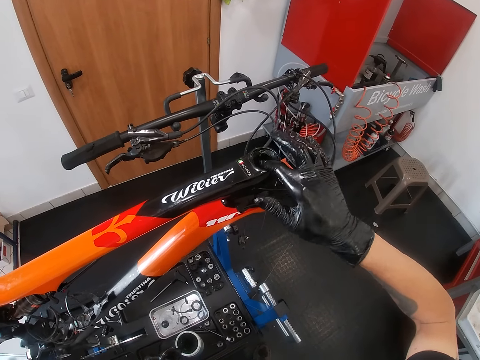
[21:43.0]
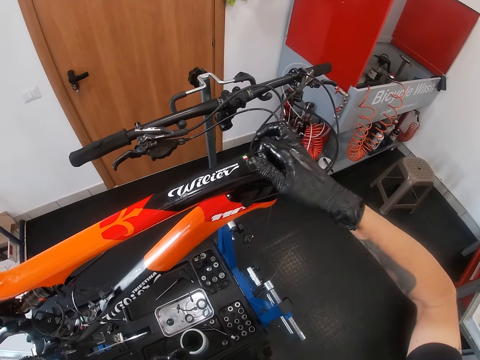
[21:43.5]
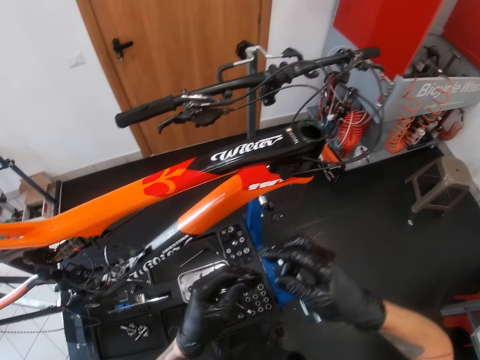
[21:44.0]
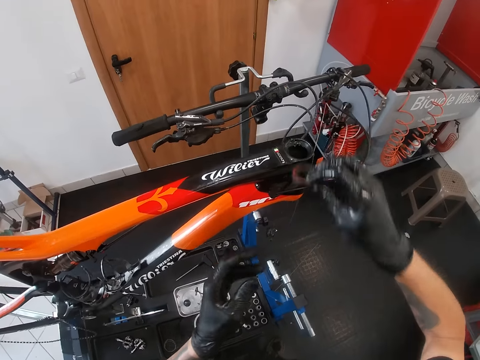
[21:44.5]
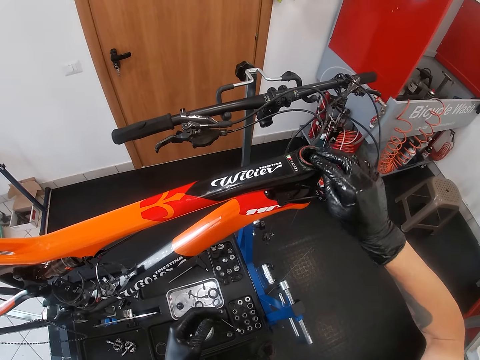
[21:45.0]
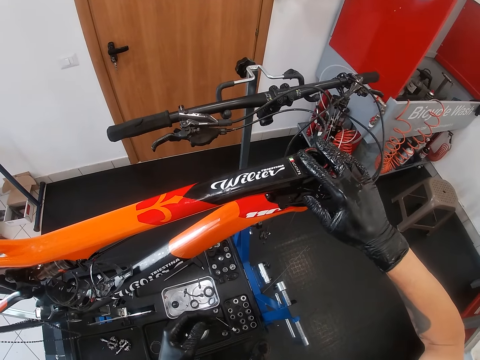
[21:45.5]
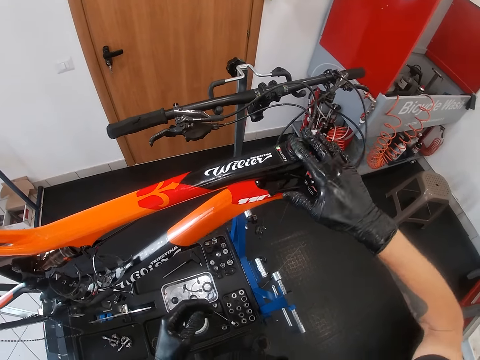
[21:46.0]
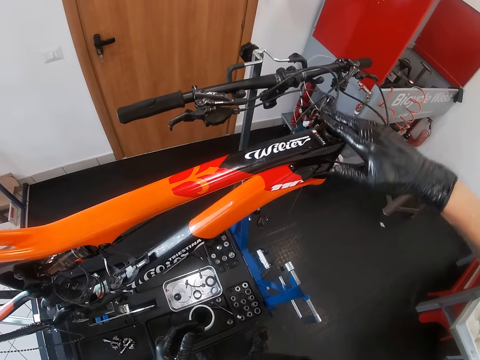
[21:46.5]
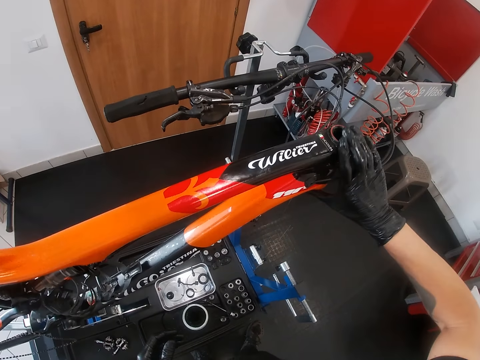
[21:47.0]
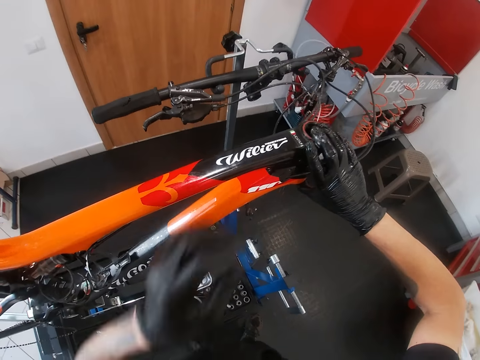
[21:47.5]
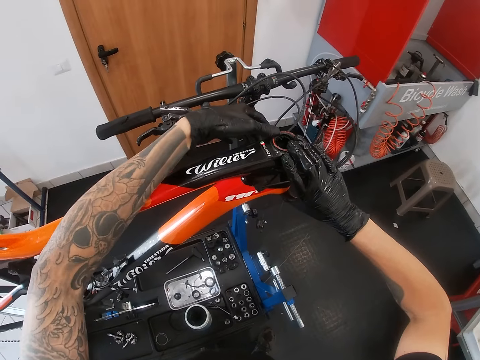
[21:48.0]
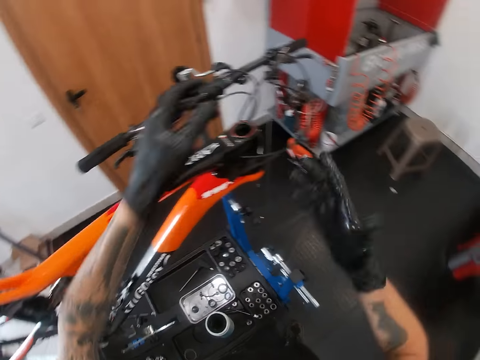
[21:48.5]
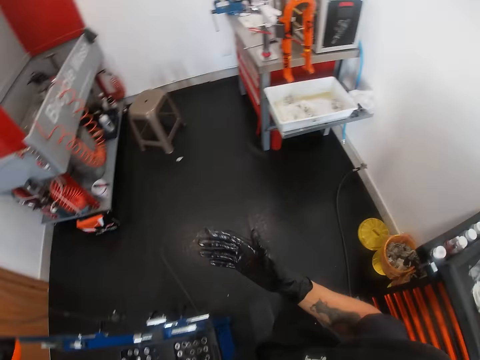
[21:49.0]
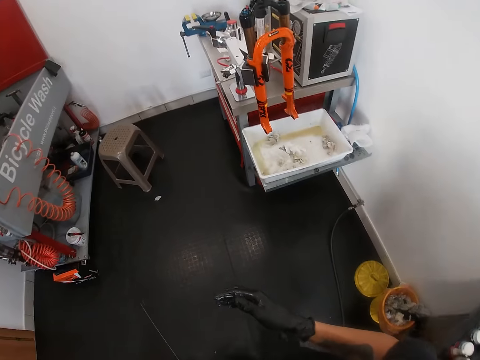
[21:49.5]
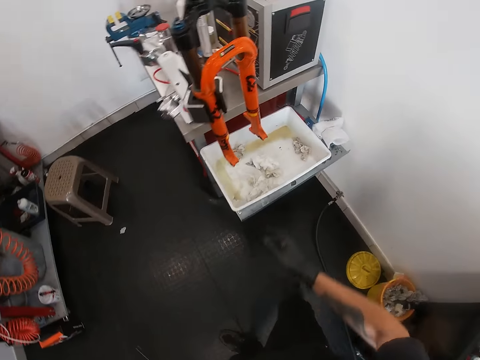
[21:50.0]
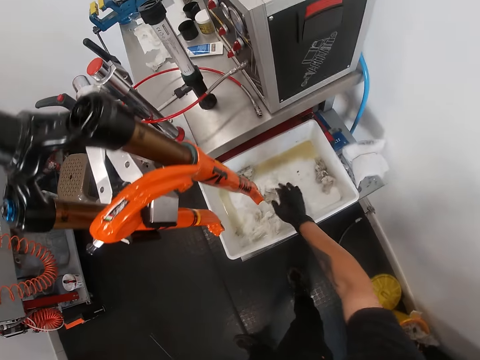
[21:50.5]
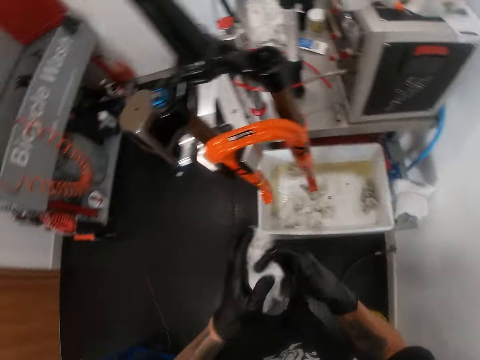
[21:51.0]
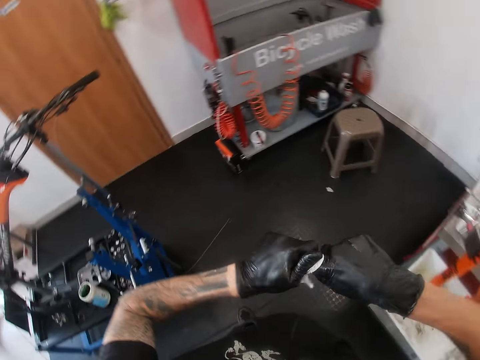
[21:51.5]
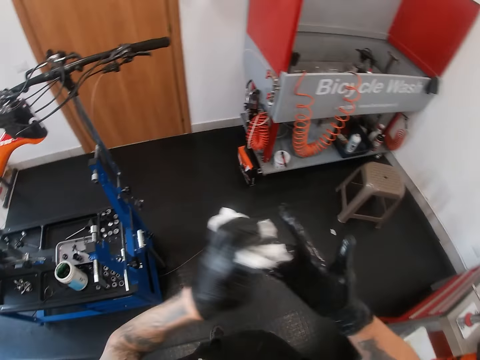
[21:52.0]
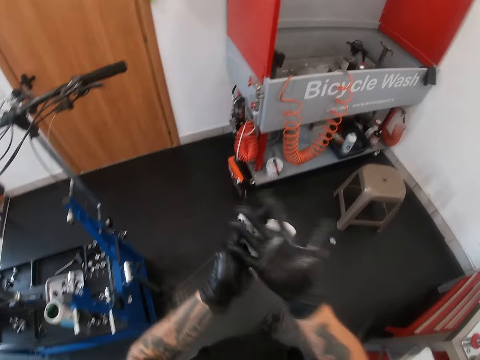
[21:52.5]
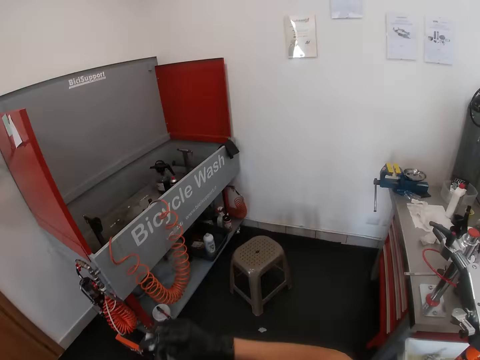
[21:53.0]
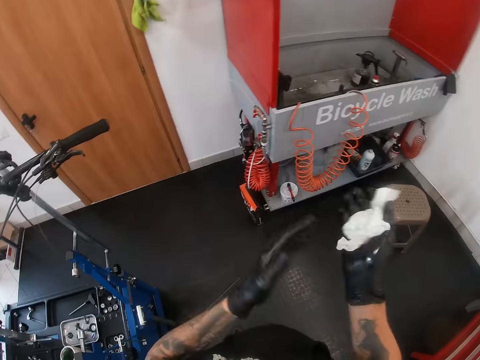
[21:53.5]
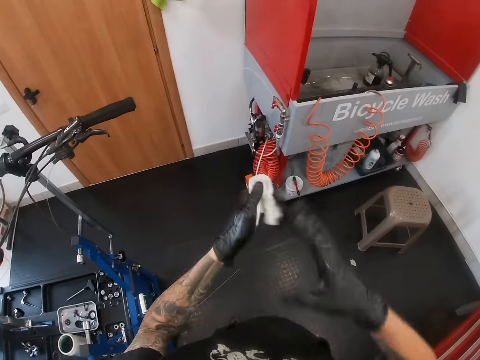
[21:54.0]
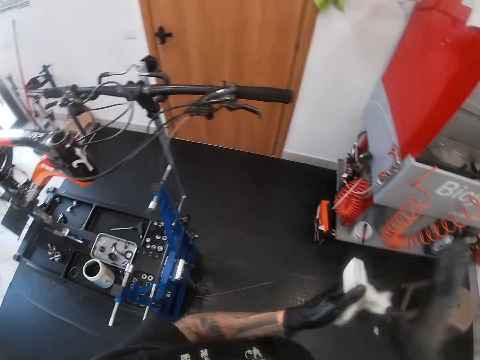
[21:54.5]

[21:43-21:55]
The camera wearer passes the headset spacer to his right gloved hand. He fixes the headset spacer or bearing on the head tube with his right gloved hand. He fixes the bearing in the tube with both hands. He removes his hands from the steering tube and walks around. He picks up a tissue paper from a container with his right gloved hand. He cleans both hands with the tissue paper.

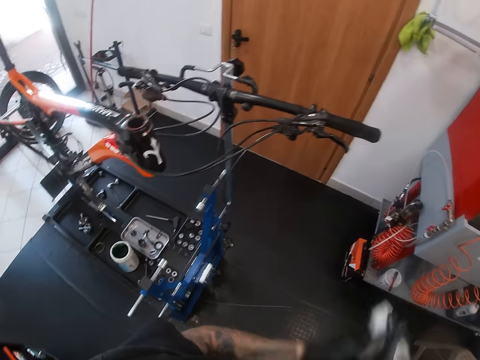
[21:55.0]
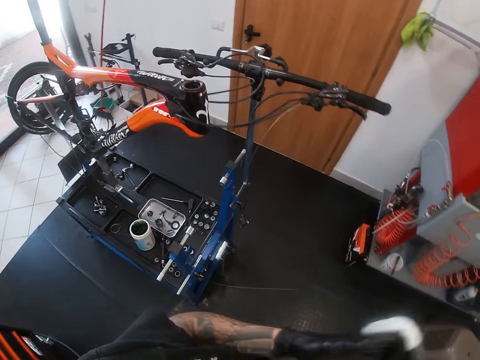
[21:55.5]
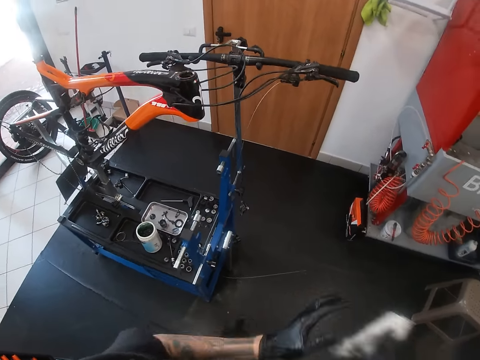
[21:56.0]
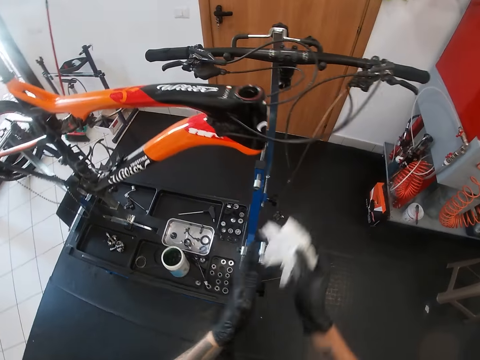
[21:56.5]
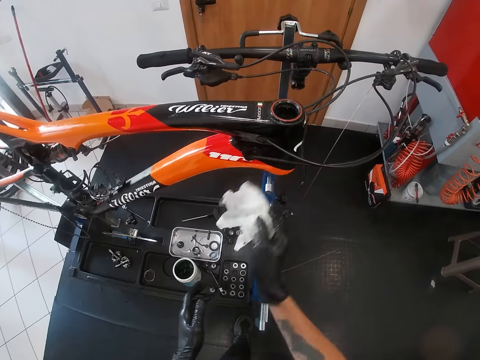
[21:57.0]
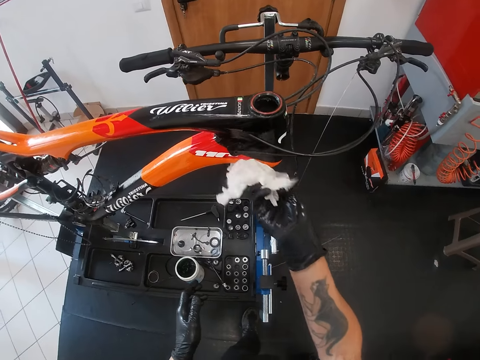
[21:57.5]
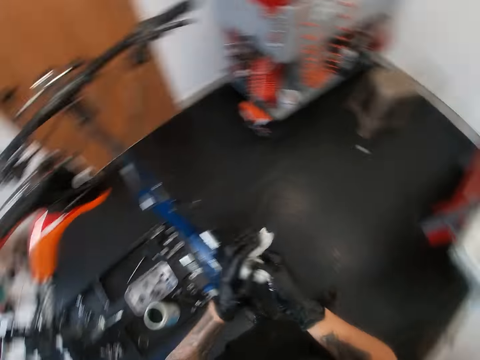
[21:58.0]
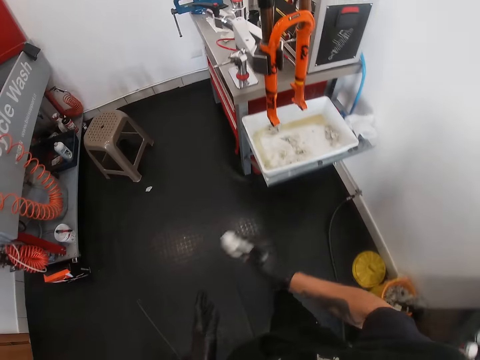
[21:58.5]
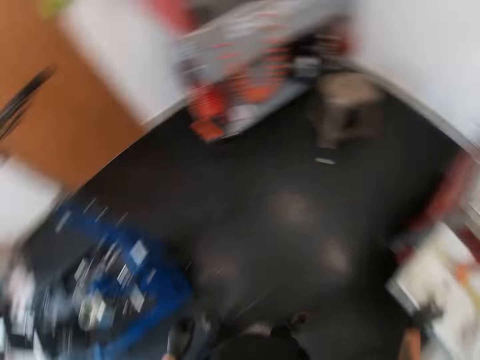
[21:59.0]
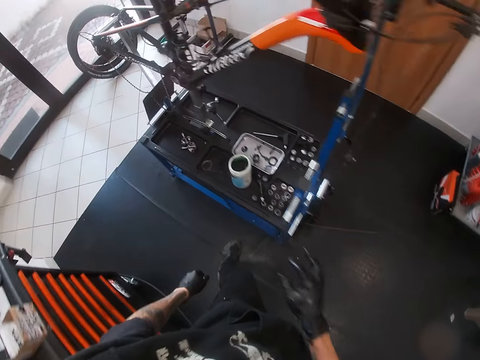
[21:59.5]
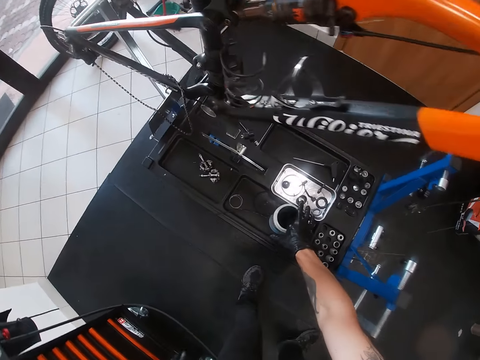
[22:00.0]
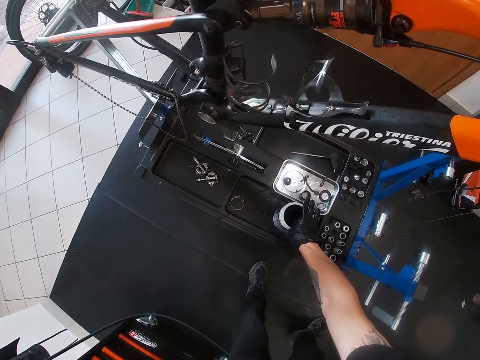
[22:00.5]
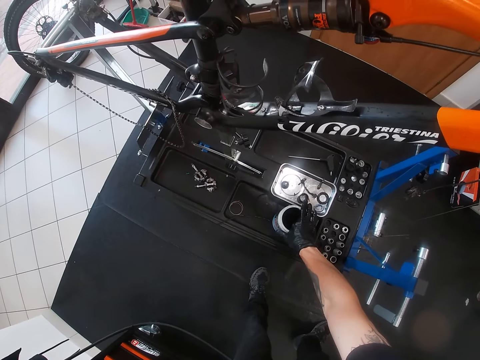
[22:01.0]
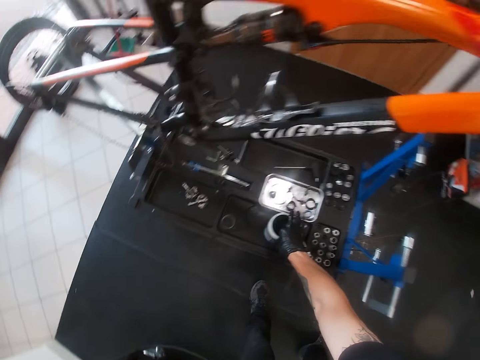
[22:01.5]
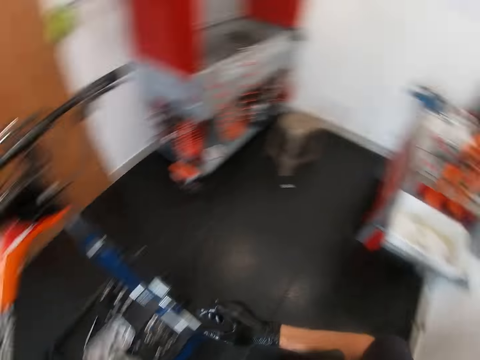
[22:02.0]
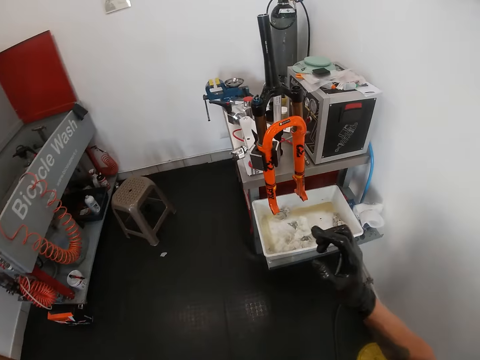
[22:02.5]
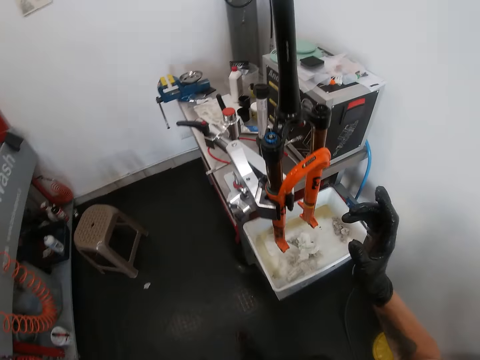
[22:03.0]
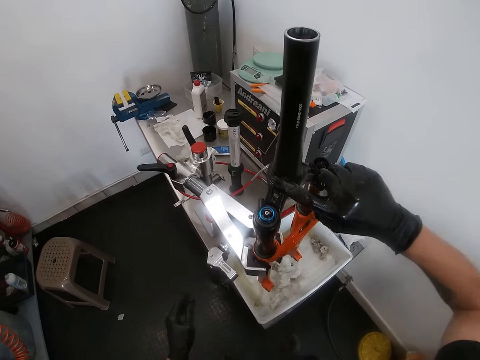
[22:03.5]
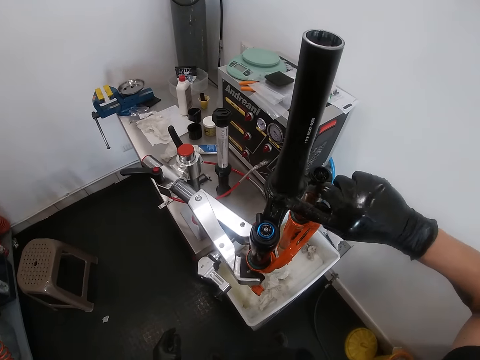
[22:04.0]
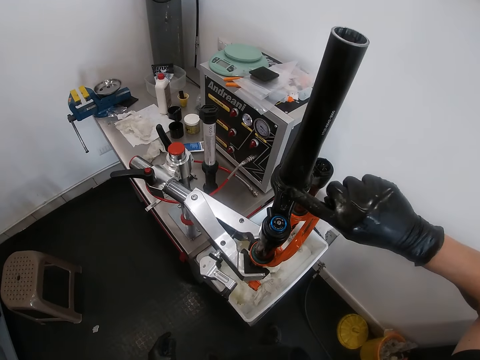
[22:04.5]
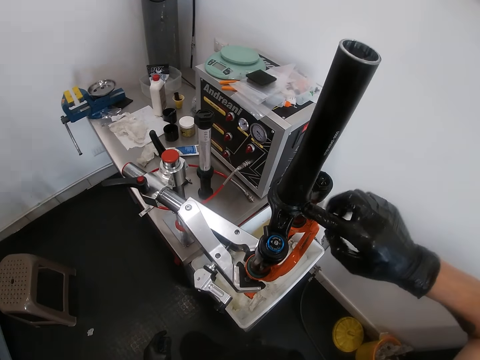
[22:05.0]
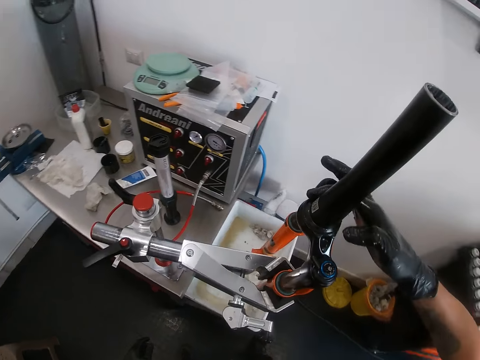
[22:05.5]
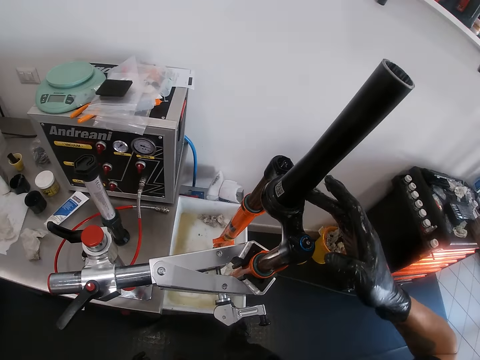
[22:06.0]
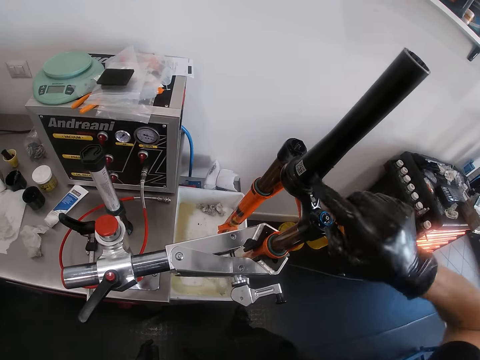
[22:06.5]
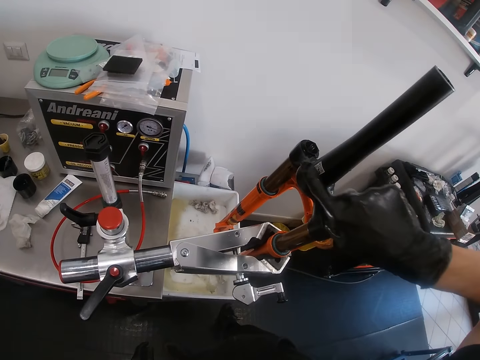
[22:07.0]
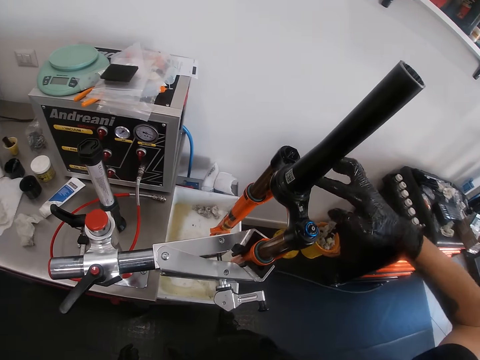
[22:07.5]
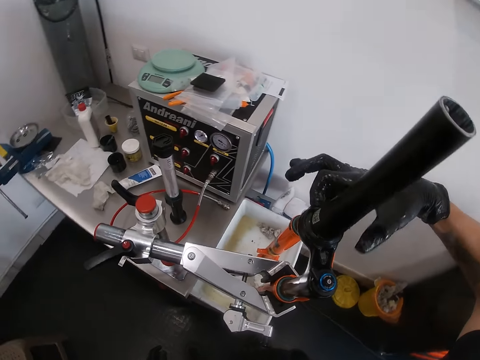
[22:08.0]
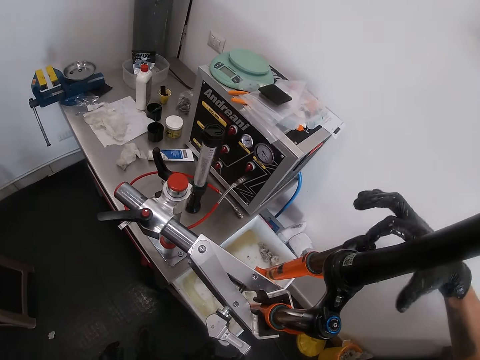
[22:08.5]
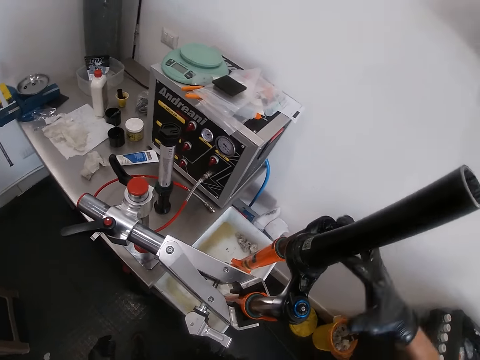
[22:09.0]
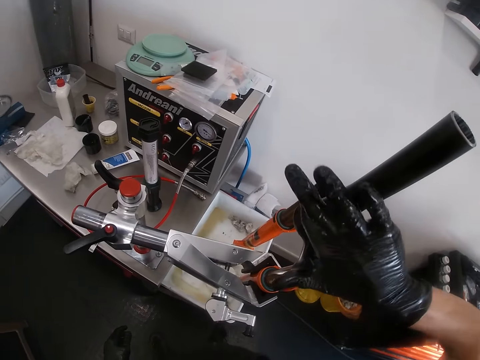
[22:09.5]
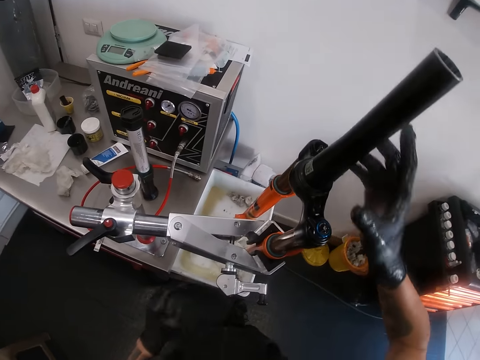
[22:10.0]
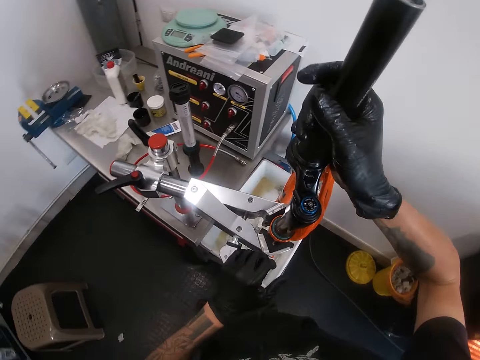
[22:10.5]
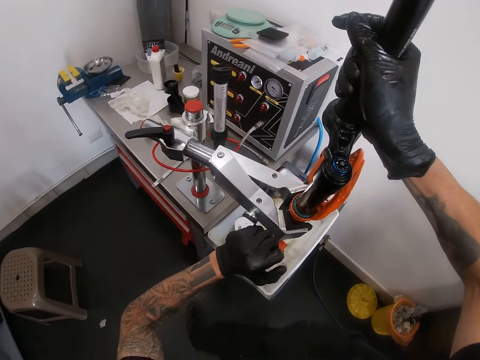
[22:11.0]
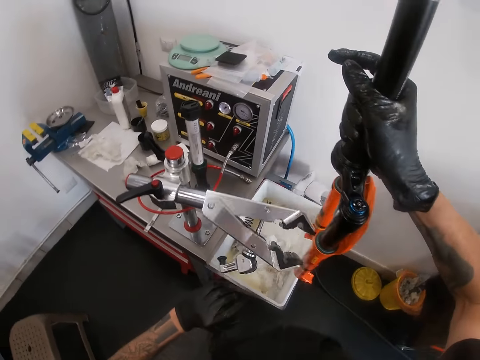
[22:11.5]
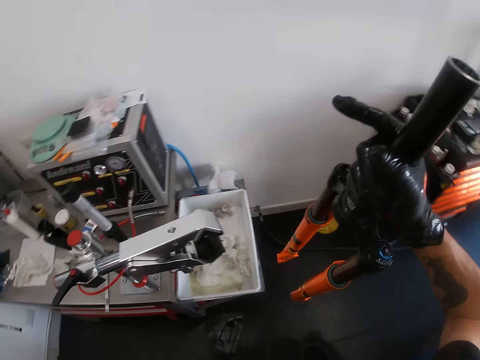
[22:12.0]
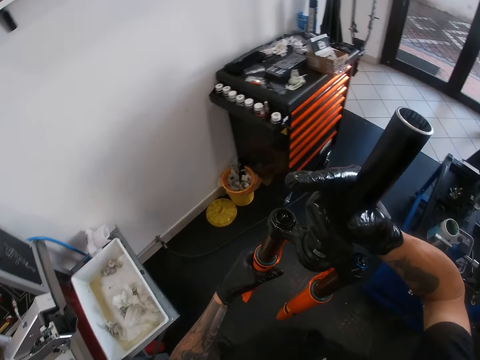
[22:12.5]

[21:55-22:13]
The camera wearer cleans the steering tube of the bicycle with the tissue paper or serviette in his right gloved hand. He wipes his hands with the serviette. He drops the tissue paper in the tin bin container with his right gloved hand. He turns around. He takes engine oil with his right hand from the container on the maintenance bench. He turns. He rubs the oil on his right gloved hand on a bicycle rake attached to a clamp on the table. He unscrews the clamp with his left gloved hand. He takes the bicycle rake from the clamp with his right gloved hand.
